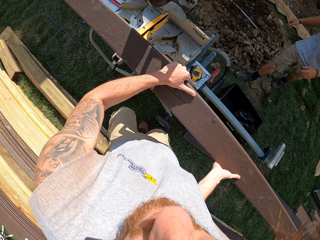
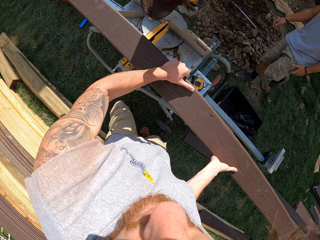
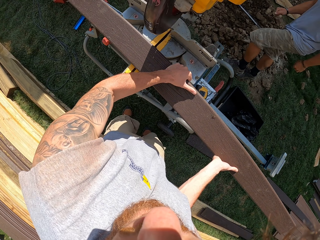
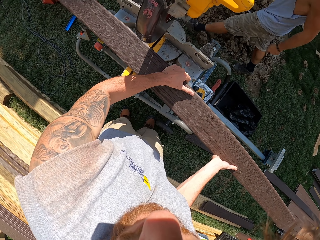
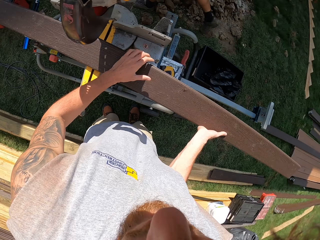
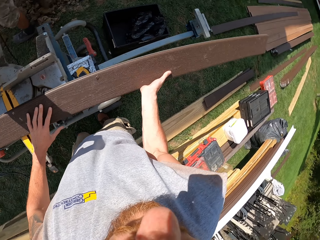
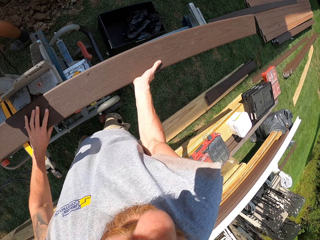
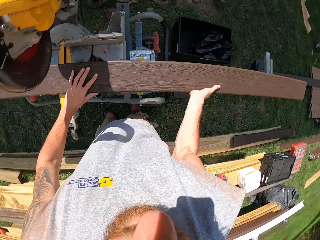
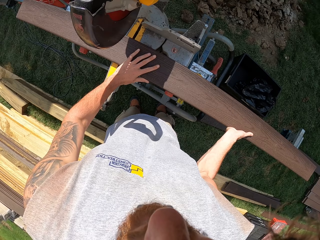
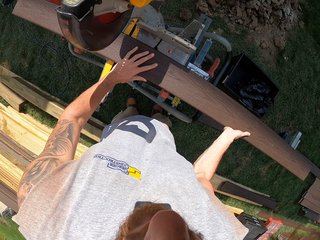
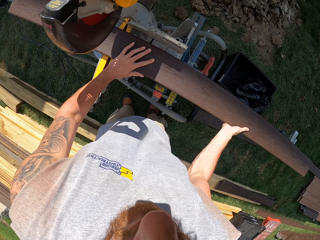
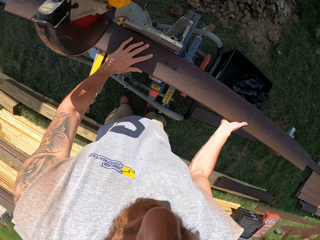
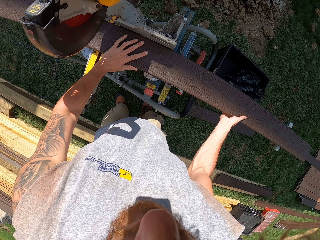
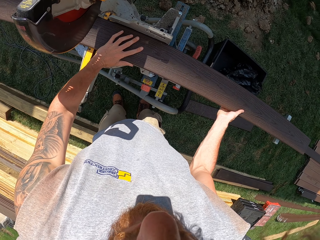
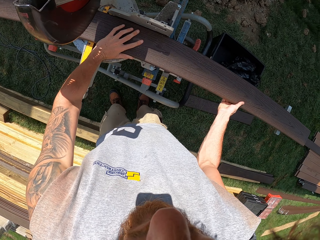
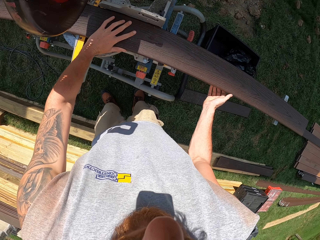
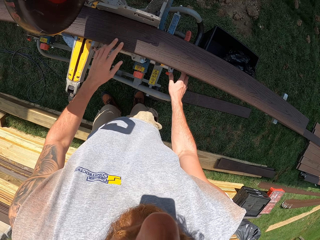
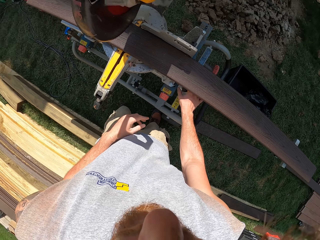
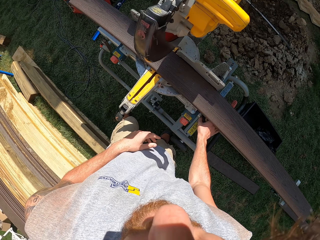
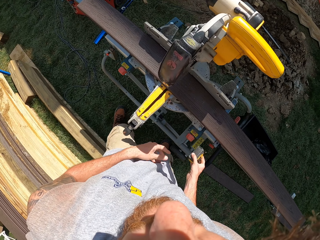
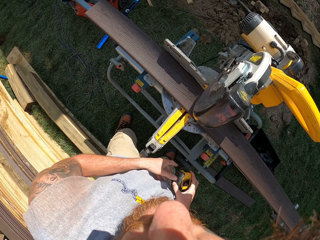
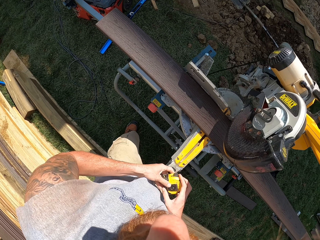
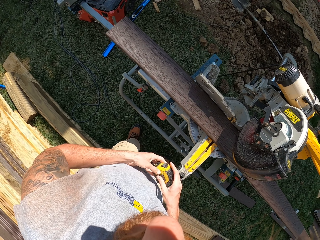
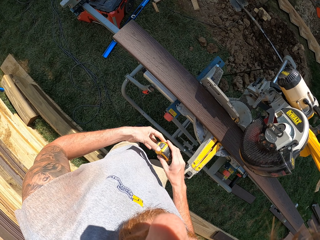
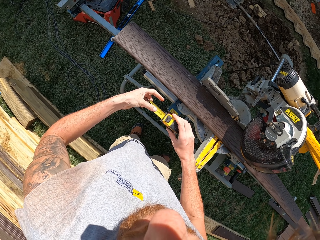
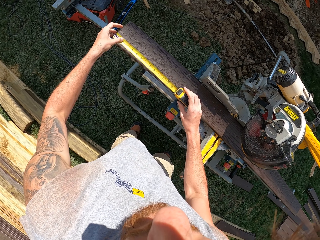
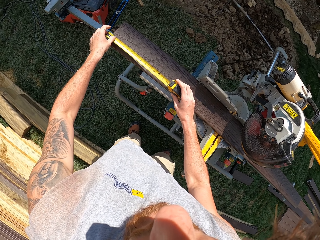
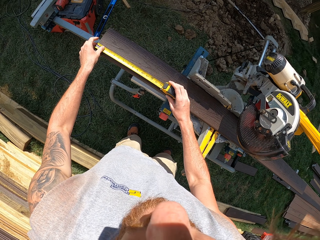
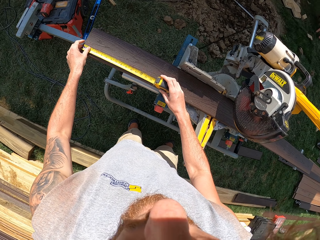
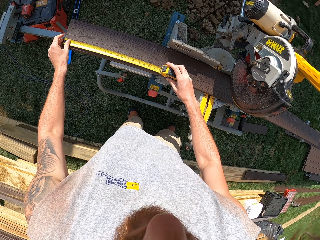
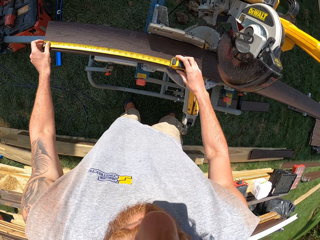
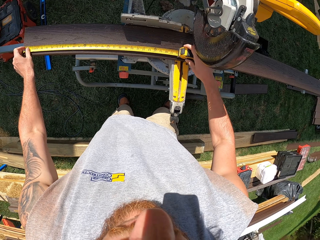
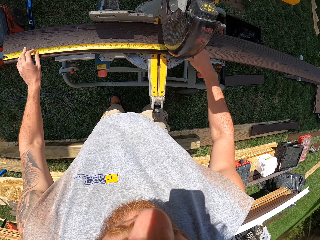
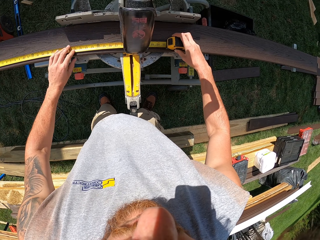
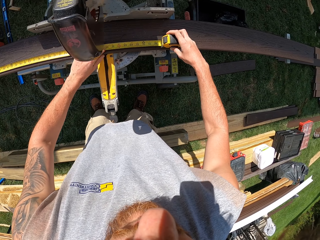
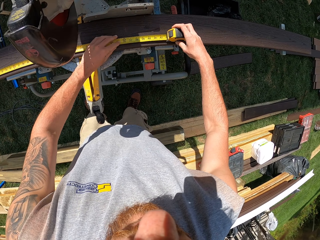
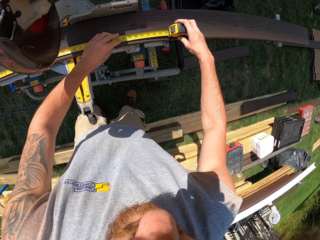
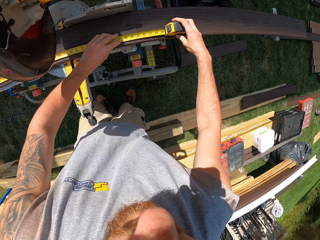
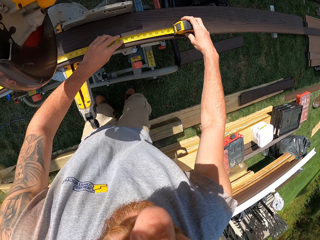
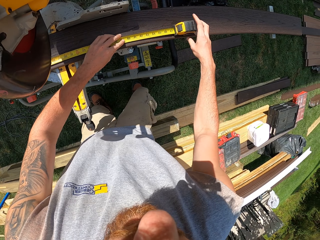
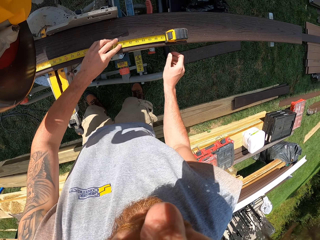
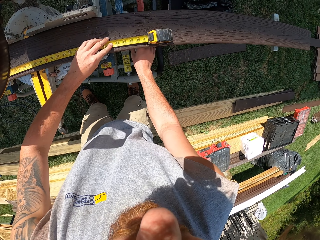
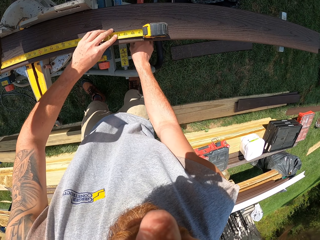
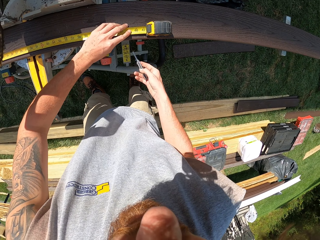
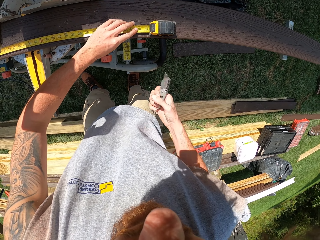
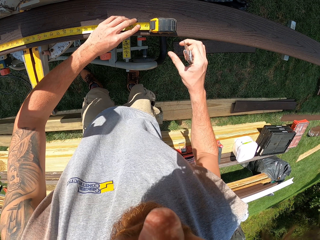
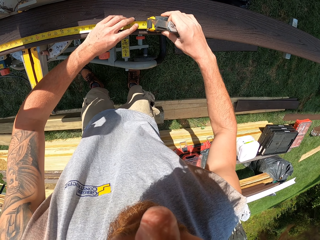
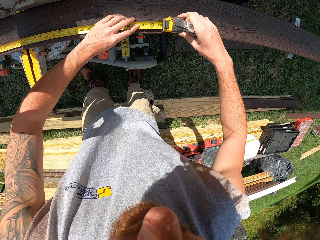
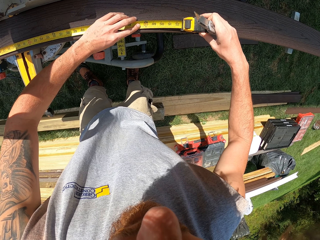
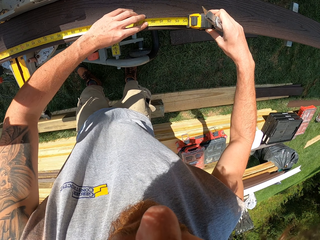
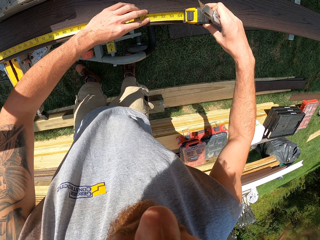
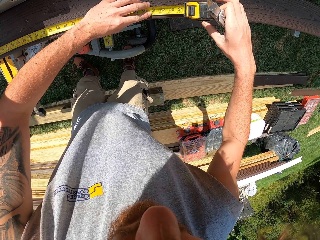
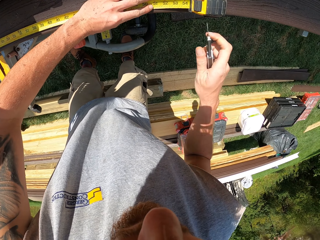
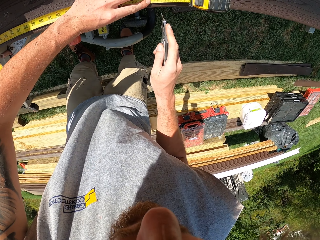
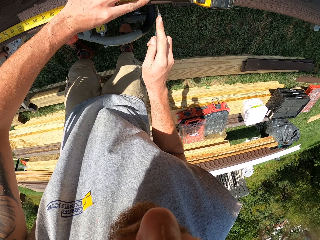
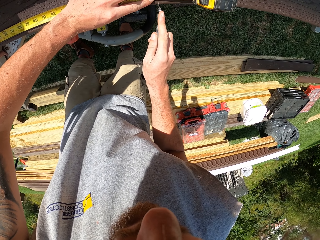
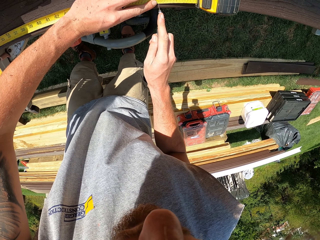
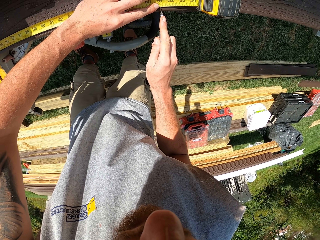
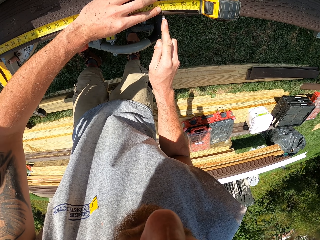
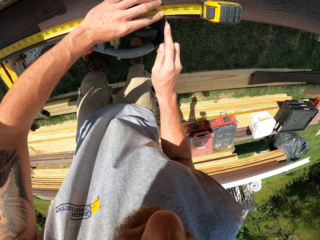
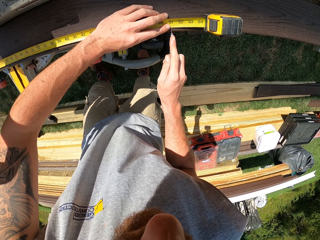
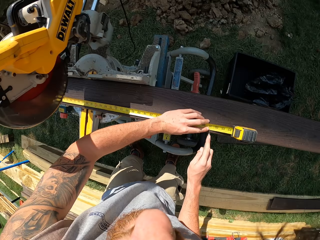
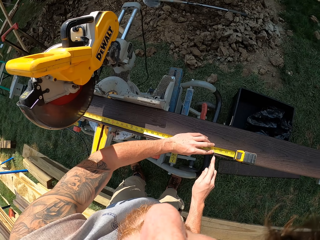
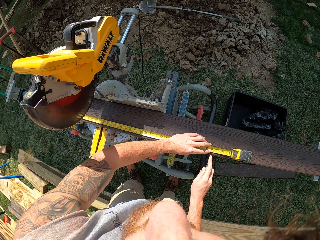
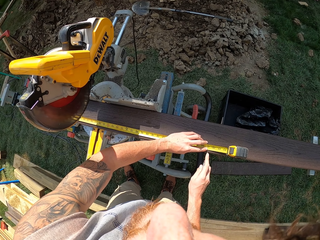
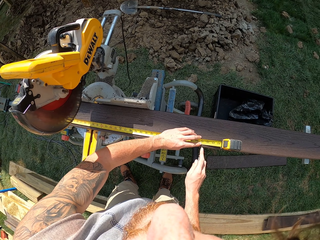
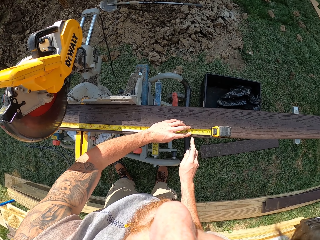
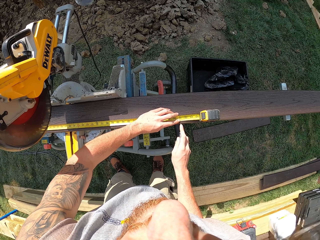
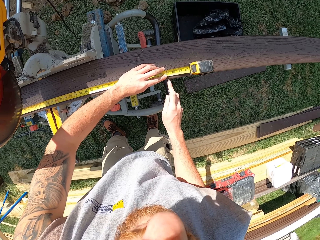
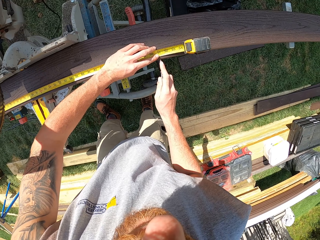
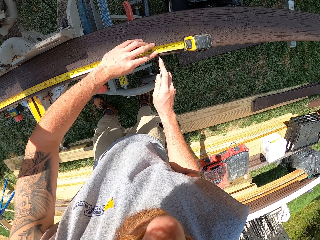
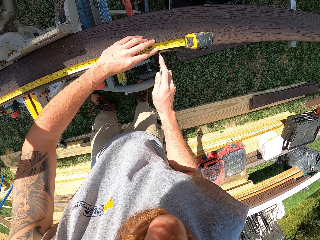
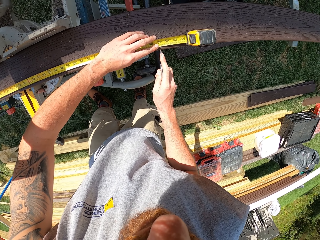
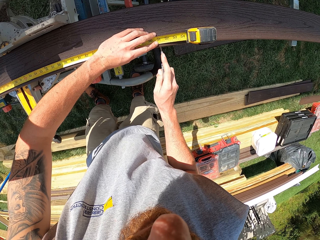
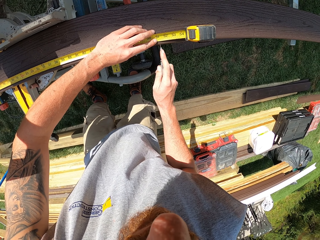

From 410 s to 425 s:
A man approaches the camera wearer. The camera wearer carries a piece of timber and places the piece of timber in the timber cutter. They pick up a tape measure, straighten the tape measure, and measure the piece of timber. They pick up a pocket knife. They measure the piece of timber and mark the timber. They cut the wood with the pocket knife.

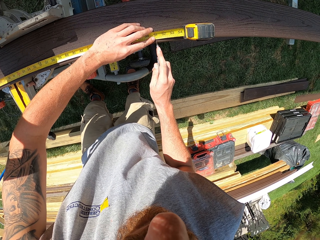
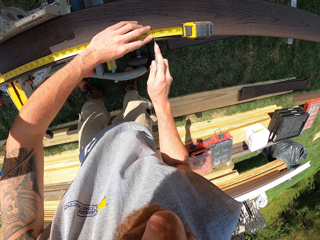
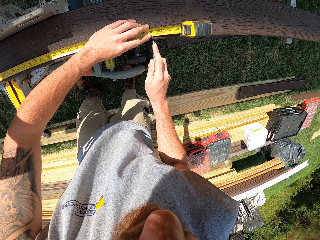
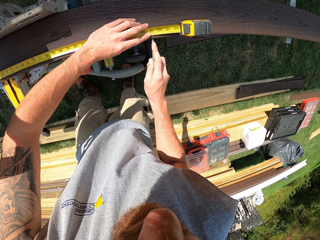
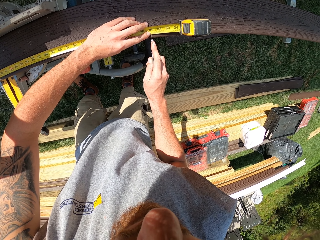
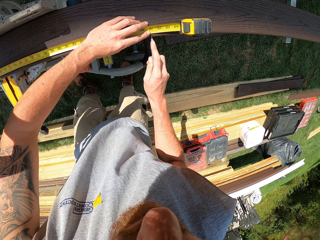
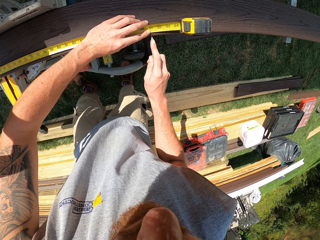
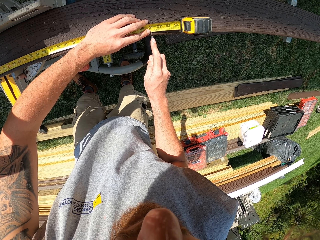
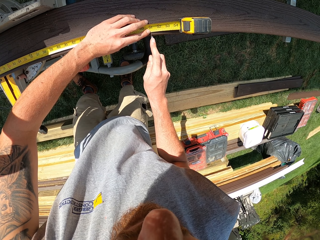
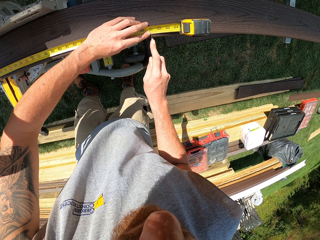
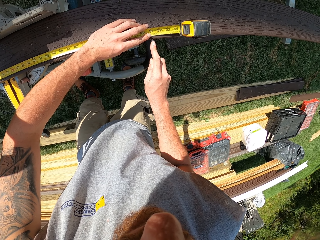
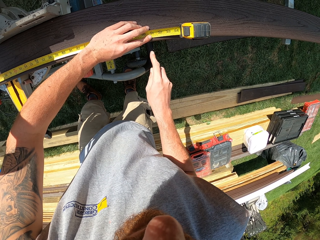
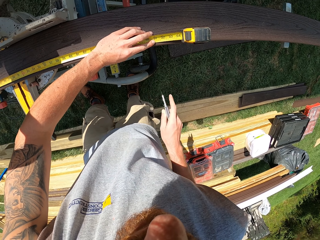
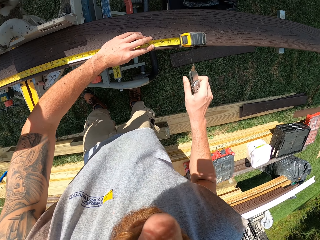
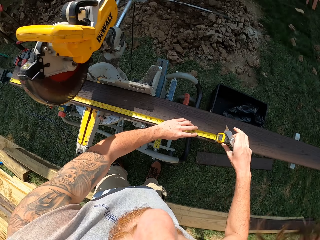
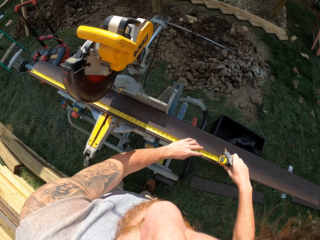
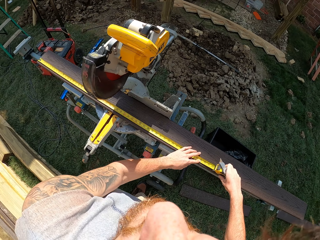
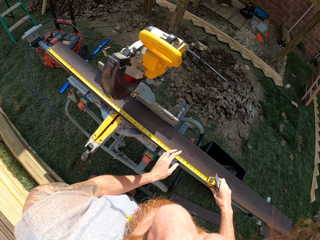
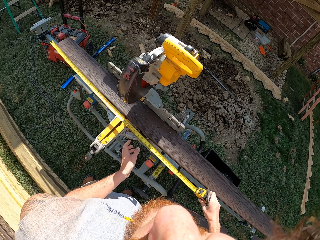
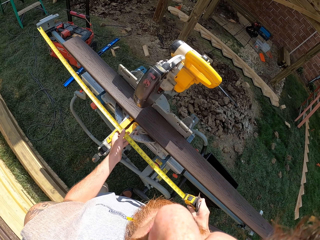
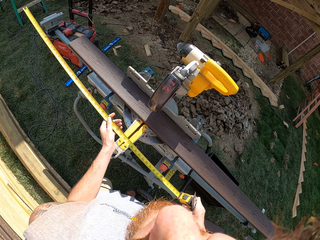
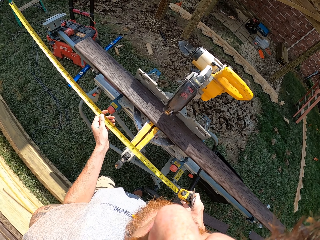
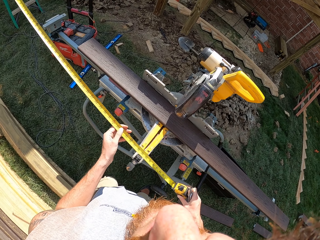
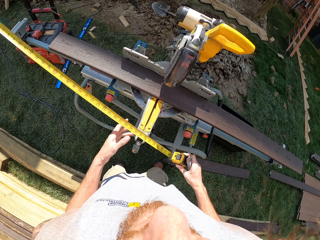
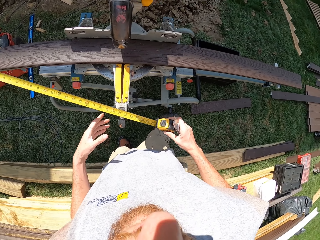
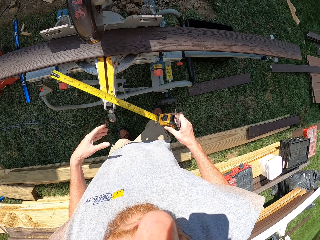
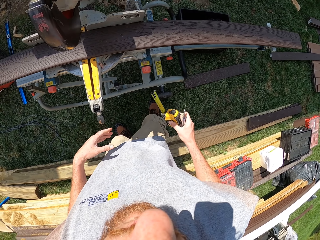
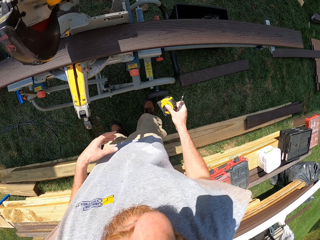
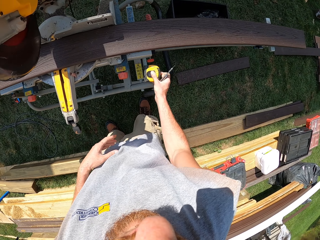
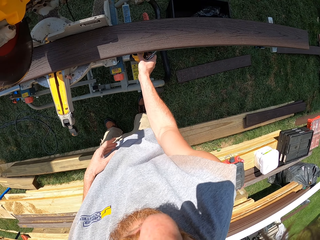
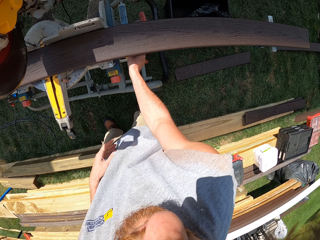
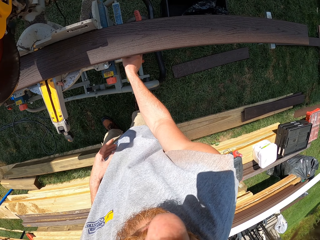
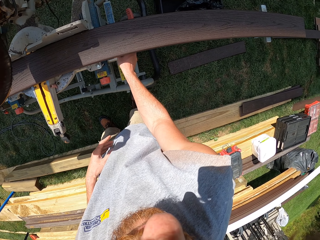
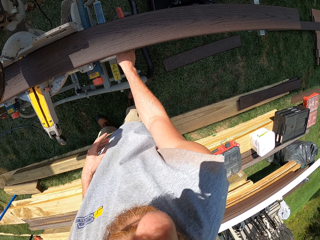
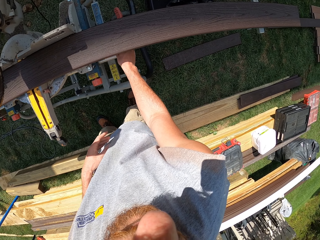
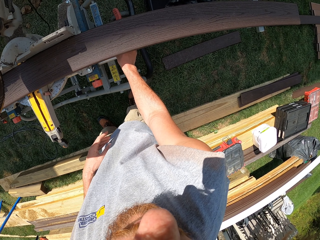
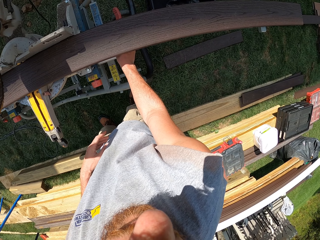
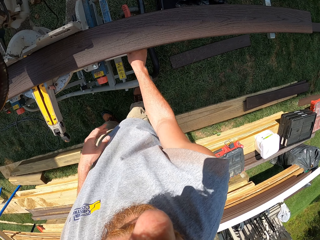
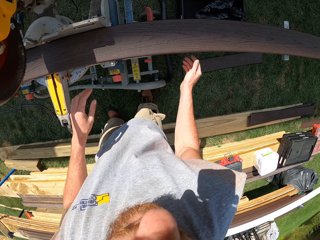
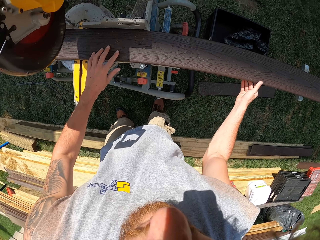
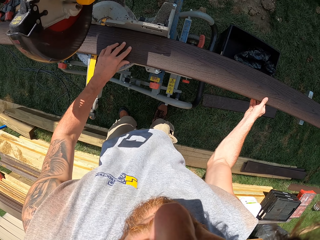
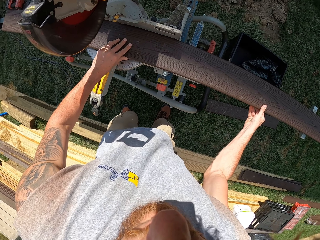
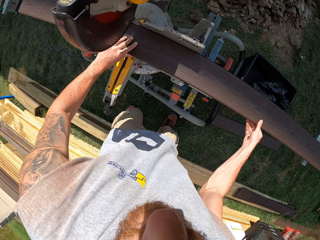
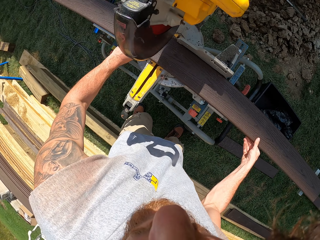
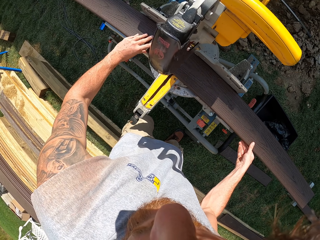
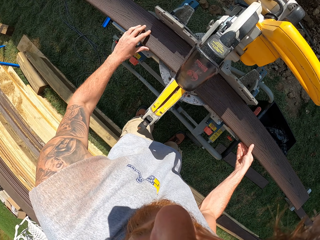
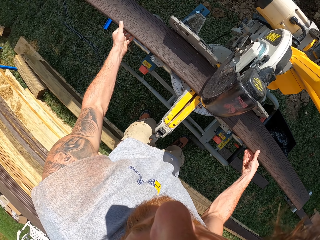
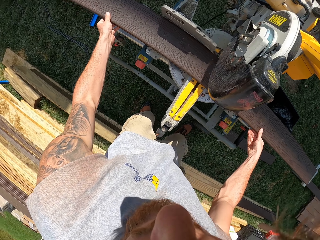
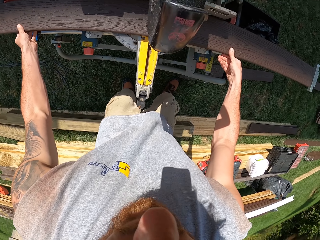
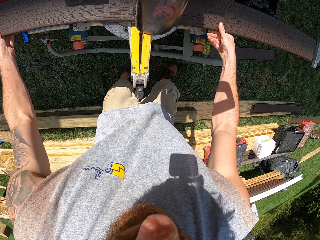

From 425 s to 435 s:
The camera wearer rolls in the tape measure. They pick up the tape measure and place down the tape measure. They place down the pocket knife. They fit in the timber in the timber cutter.
